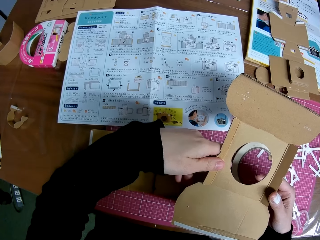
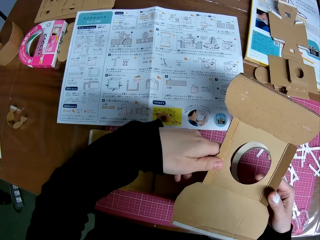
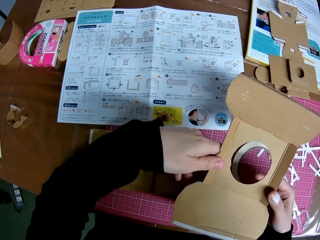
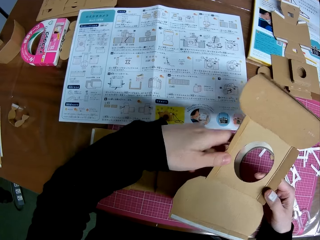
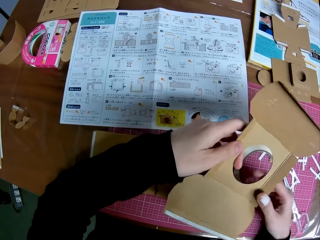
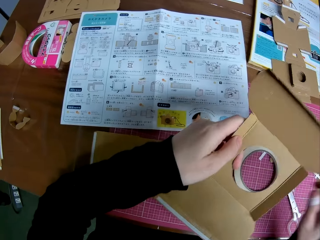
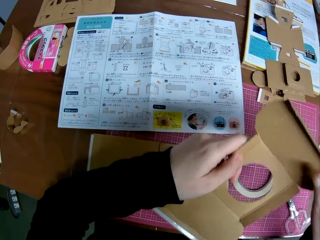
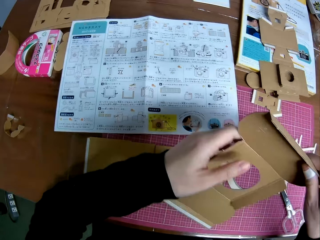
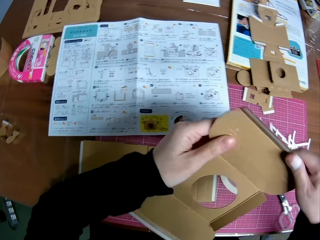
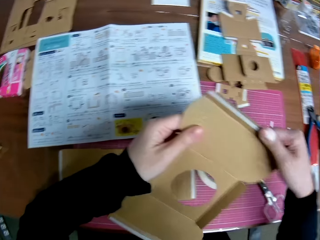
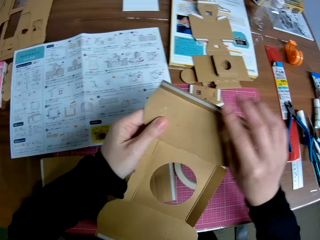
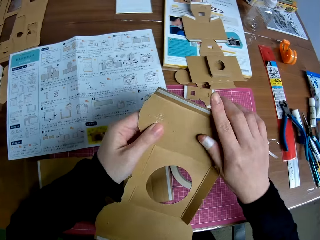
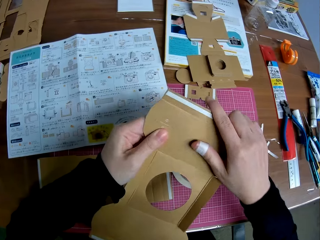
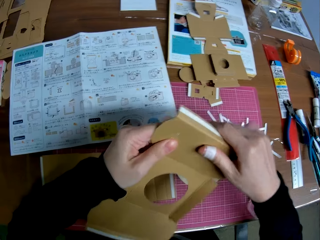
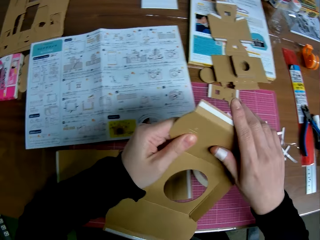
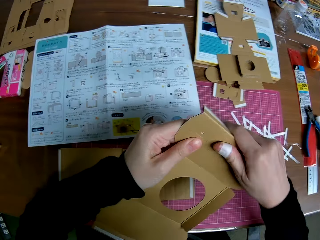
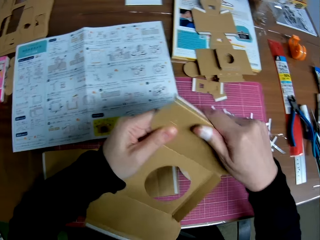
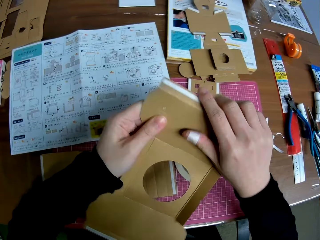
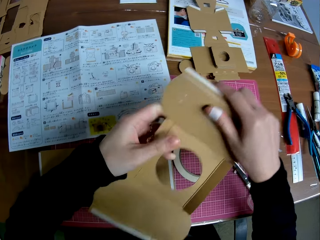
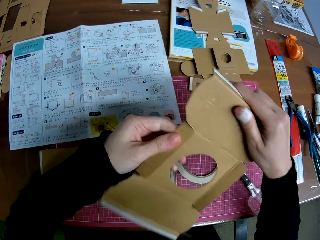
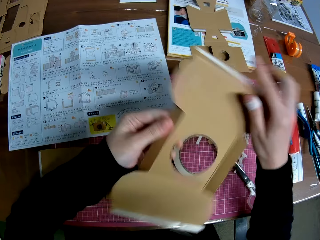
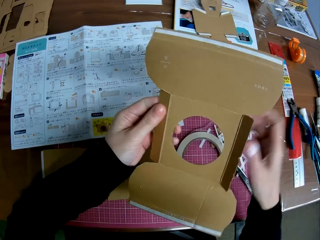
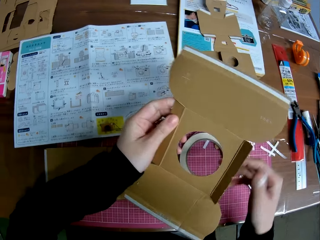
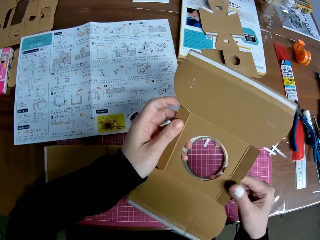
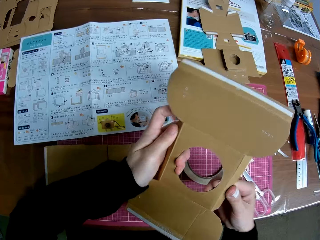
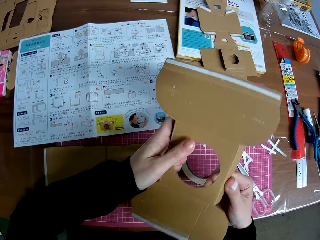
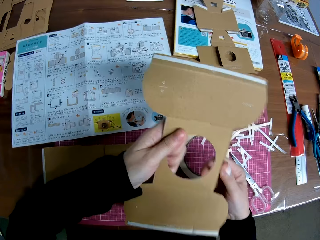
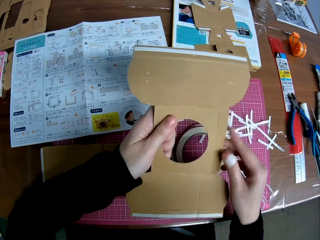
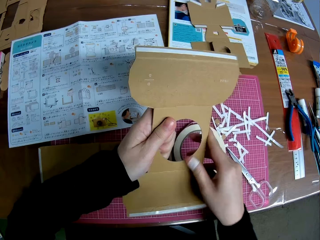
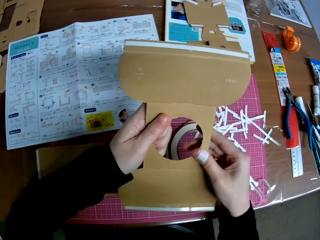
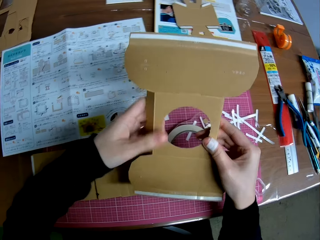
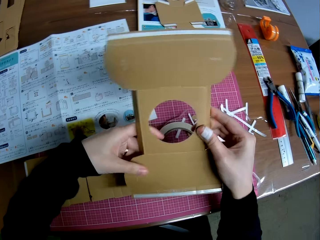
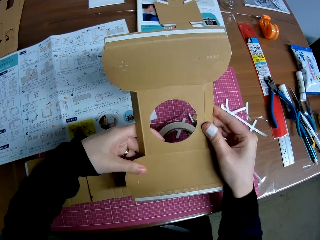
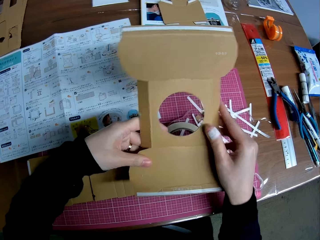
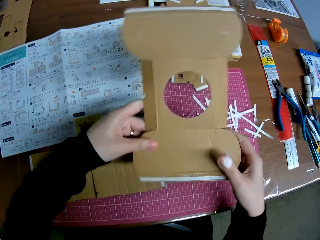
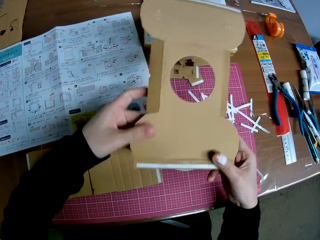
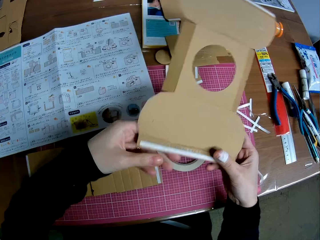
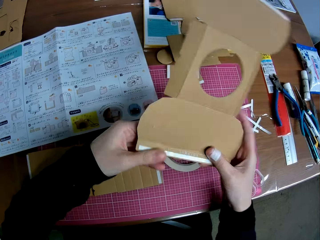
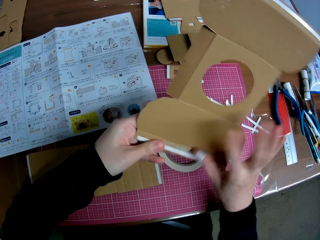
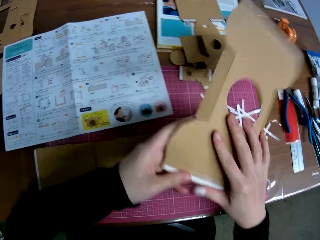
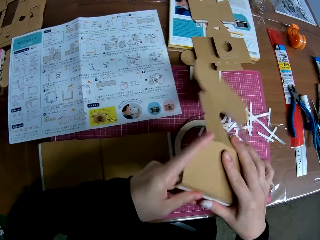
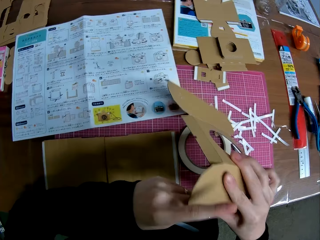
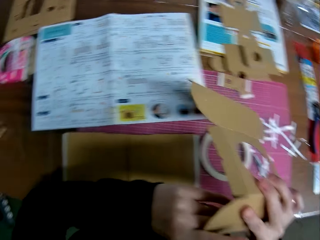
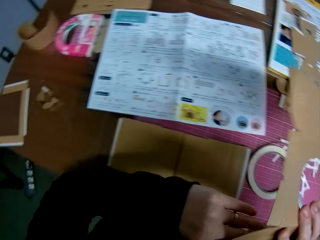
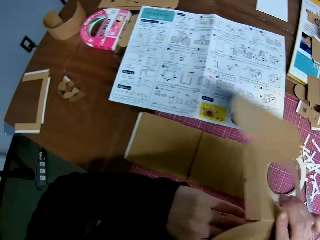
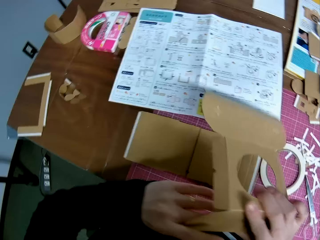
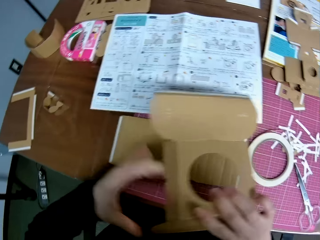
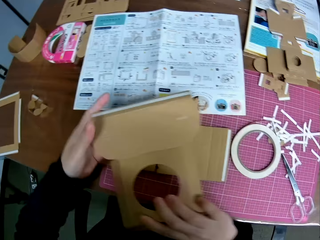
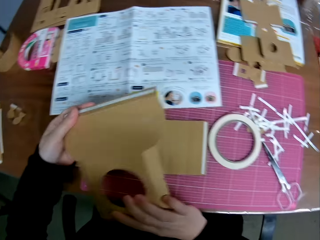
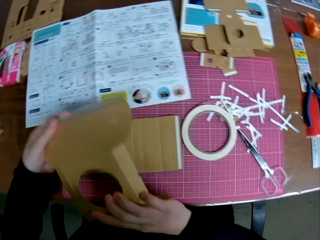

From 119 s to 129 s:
The camera wearer handles the piece of paper mechanical model with both hands. He folds the sides of the paperboard.

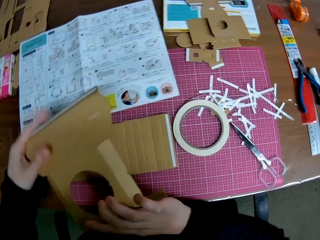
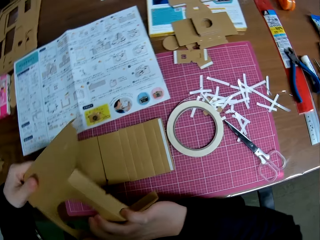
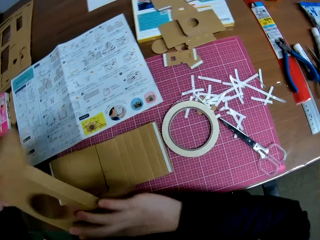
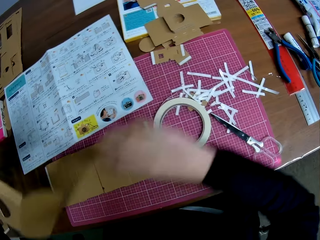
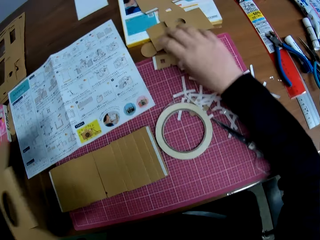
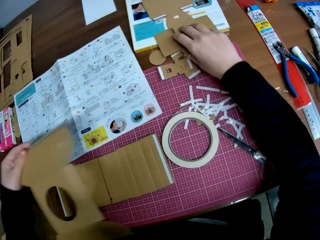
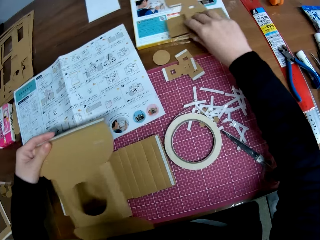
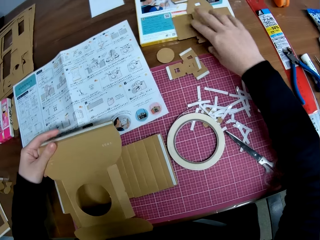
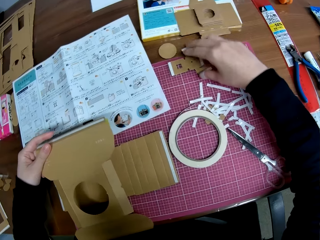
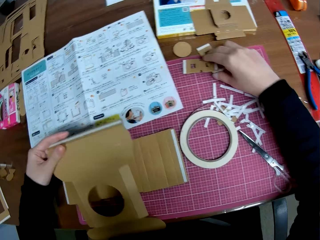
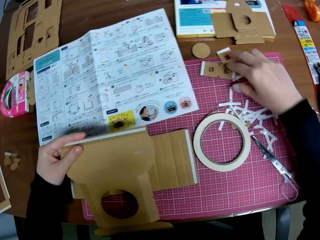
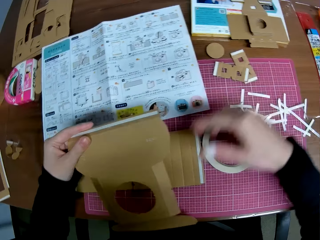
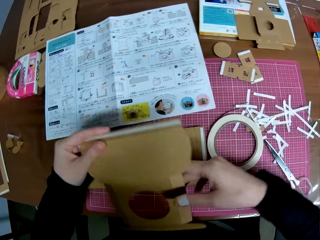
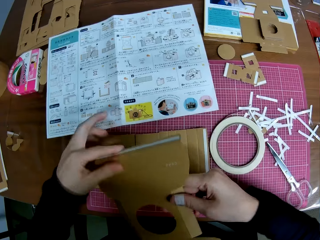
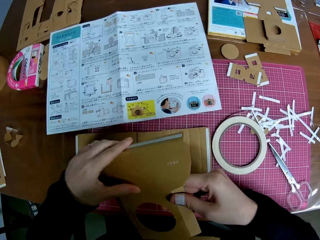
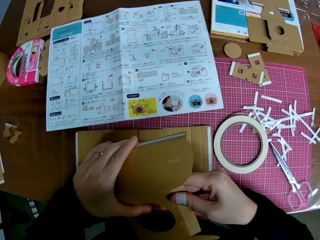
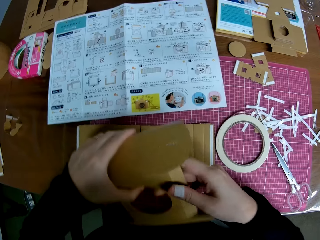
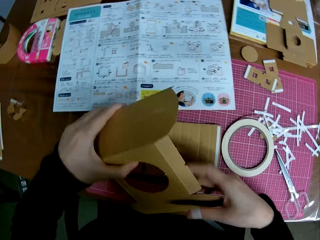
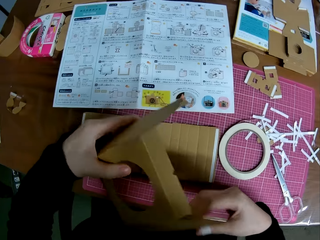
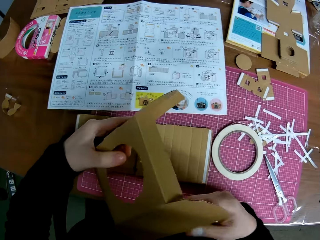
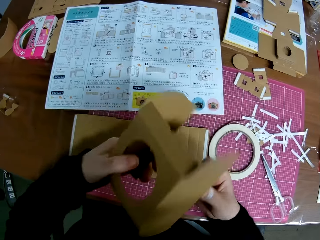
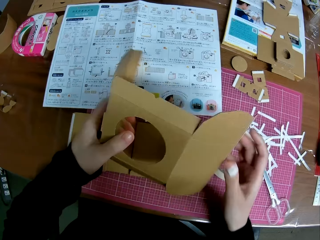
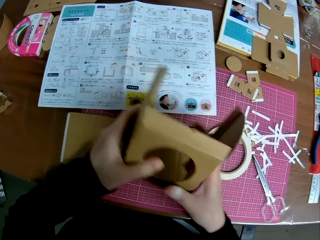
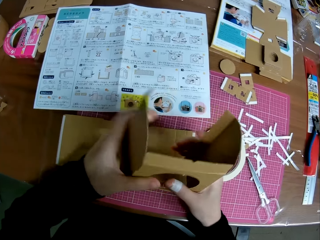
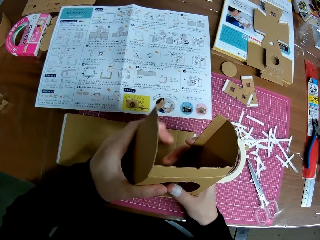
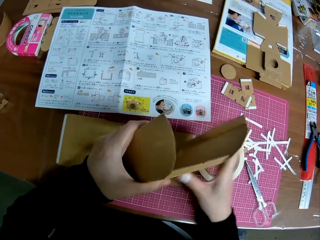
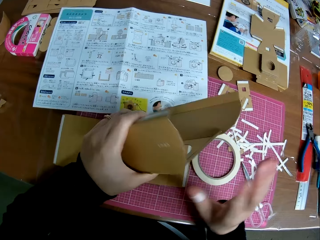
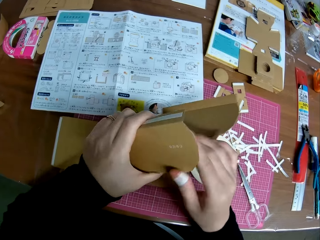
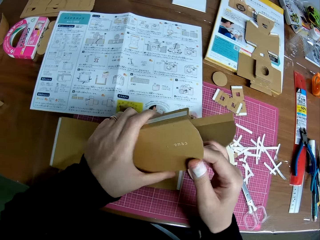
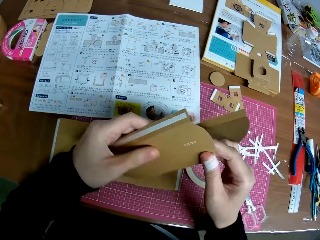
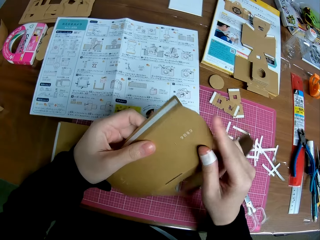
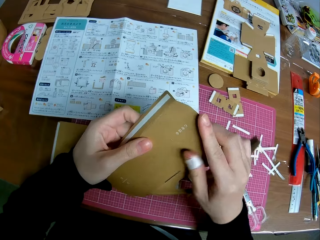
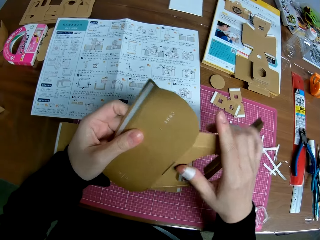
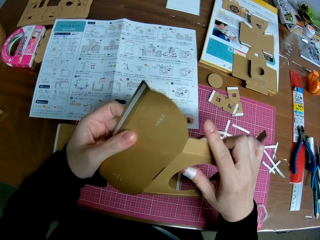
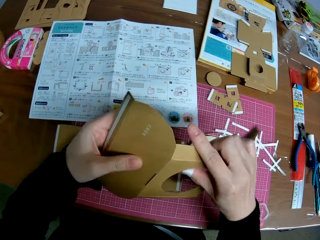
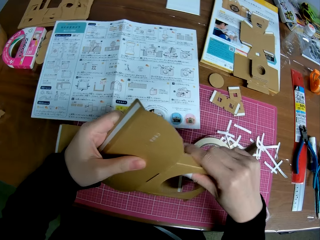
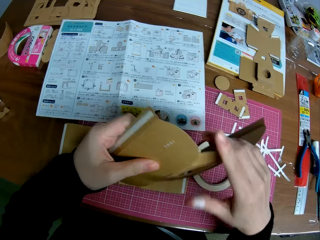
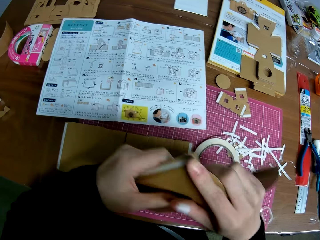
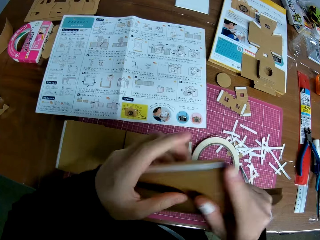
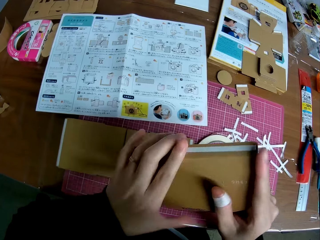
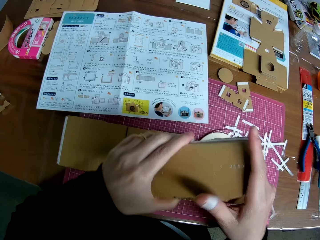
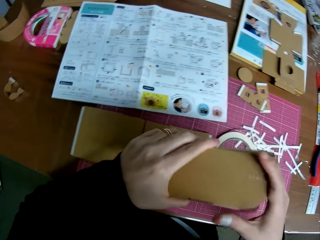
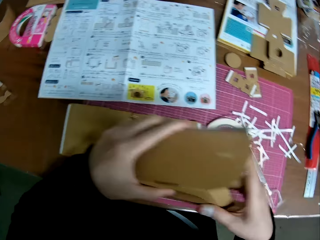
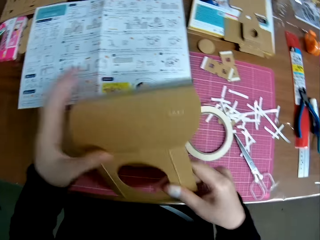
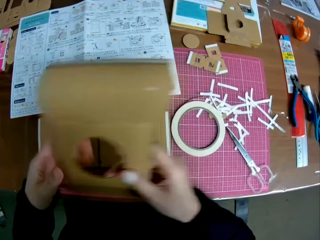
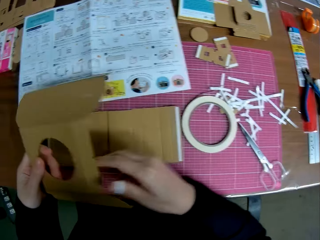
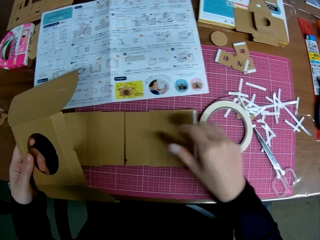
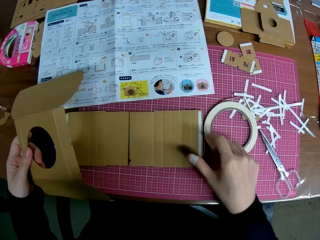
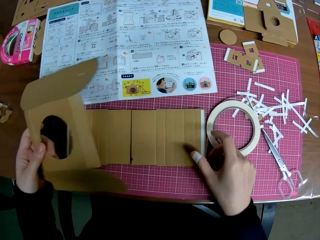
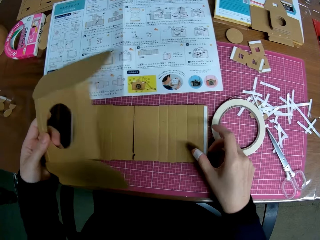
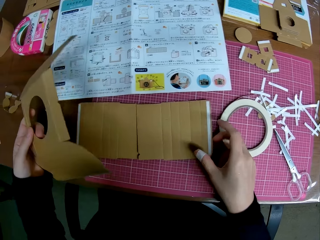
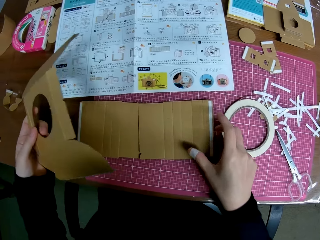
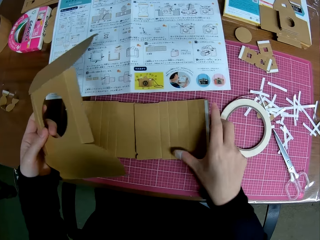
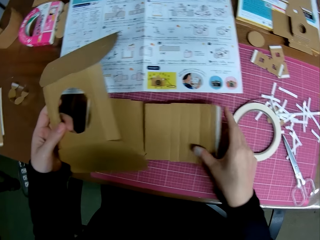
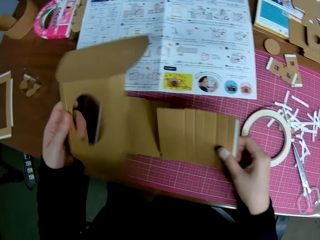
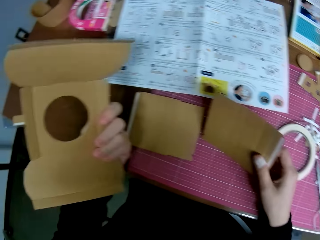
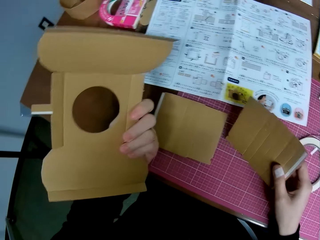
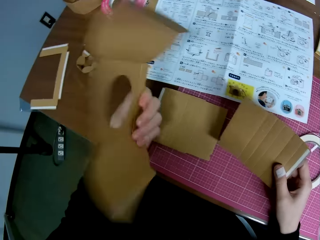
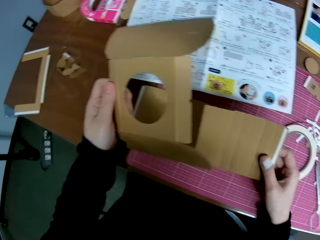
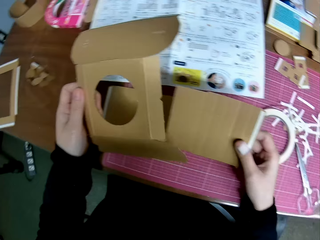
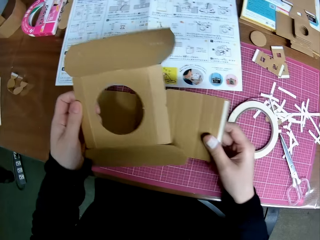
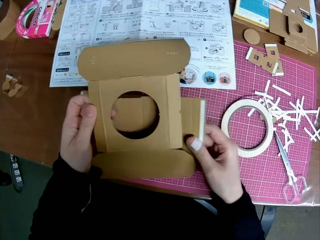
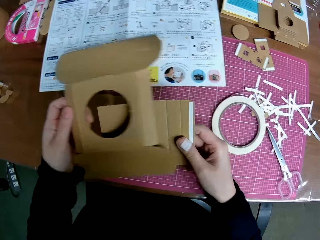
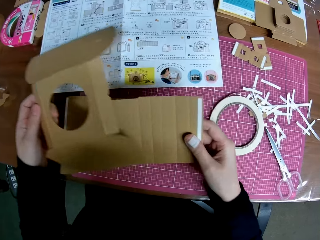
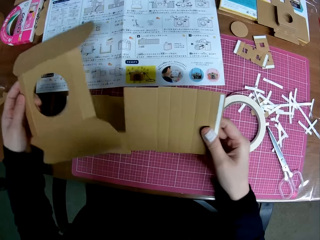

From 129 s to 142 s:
The camera wearer adjusts the pieces of paper mechanical model on the table with his right hand. He touches the pieces of paperboard. He handles the piece of paper mechanical model with both hands. He folds the paperboard. He removes his right hand from the piece of paper mechanical model. He picks up a piece of paper mechanical model or paperboard craft from the table with his right hand. He turns the paperboard craft.
